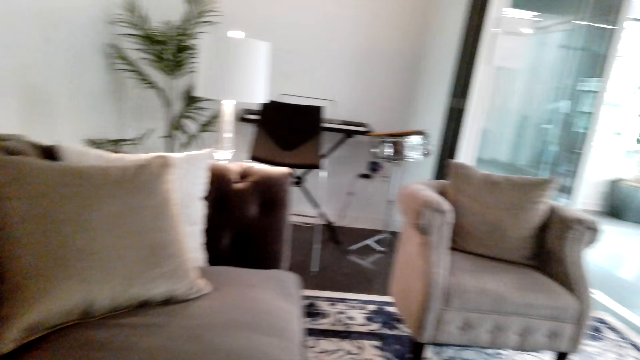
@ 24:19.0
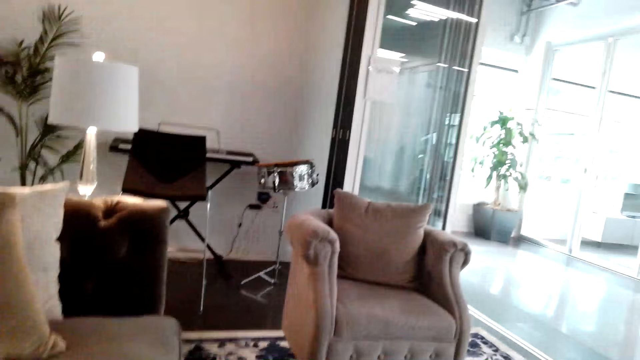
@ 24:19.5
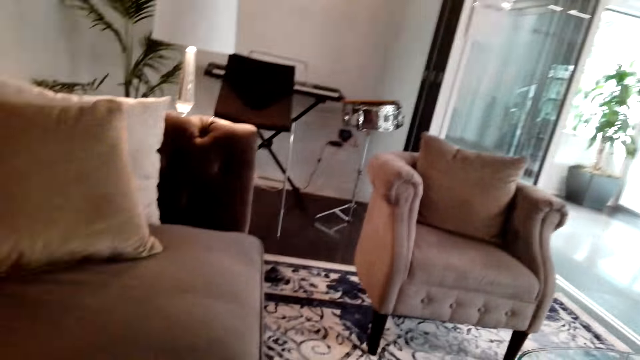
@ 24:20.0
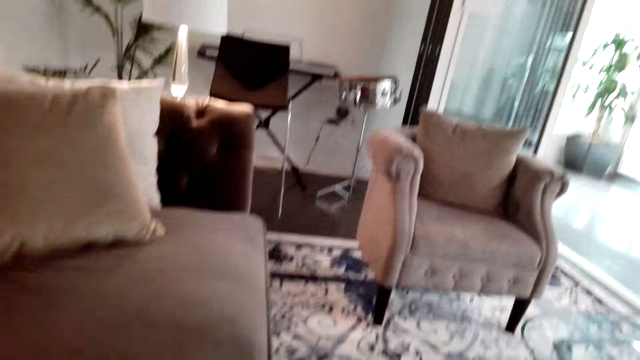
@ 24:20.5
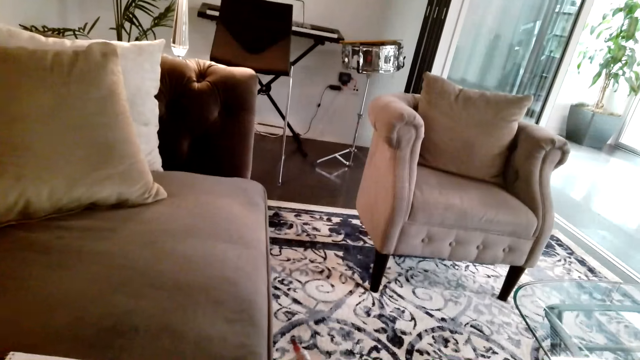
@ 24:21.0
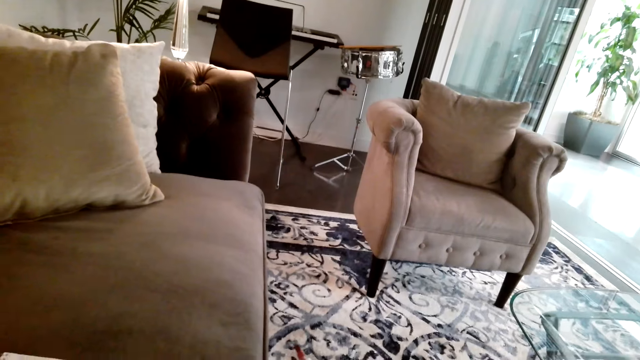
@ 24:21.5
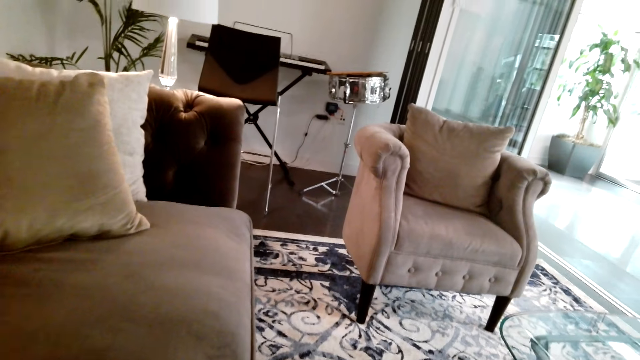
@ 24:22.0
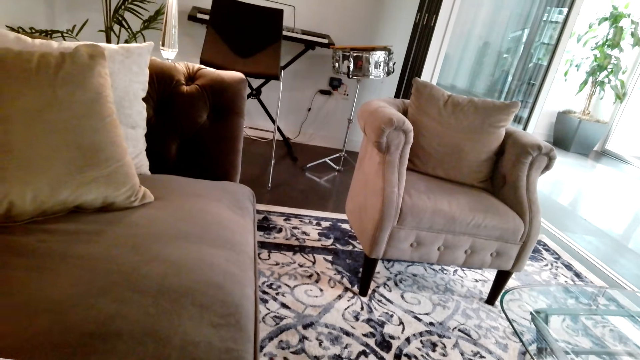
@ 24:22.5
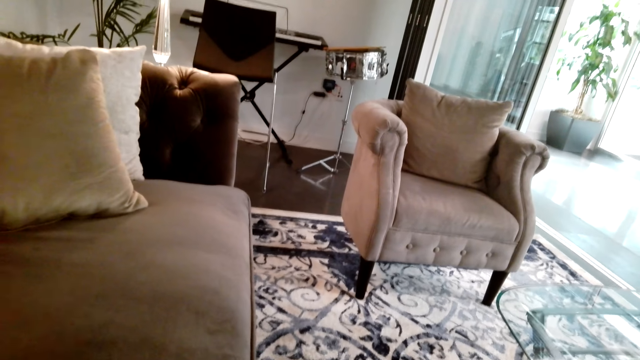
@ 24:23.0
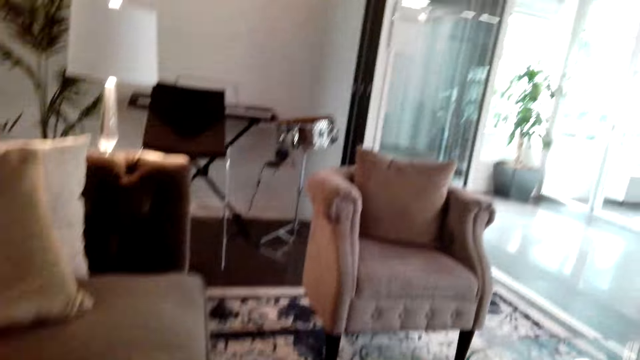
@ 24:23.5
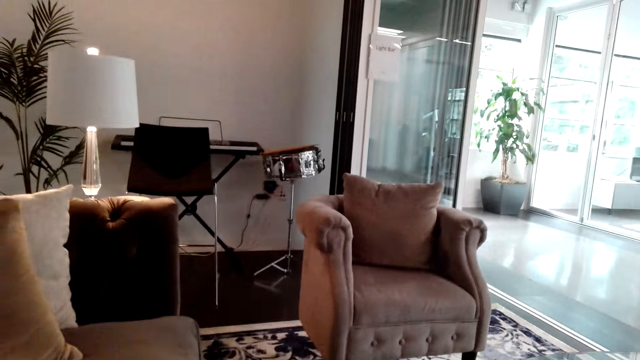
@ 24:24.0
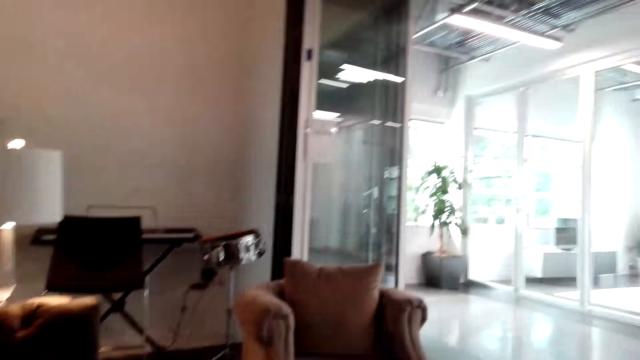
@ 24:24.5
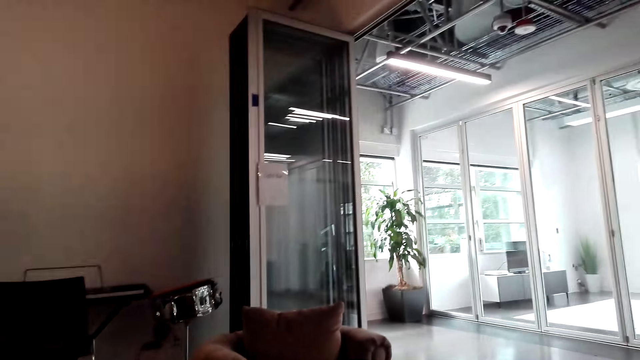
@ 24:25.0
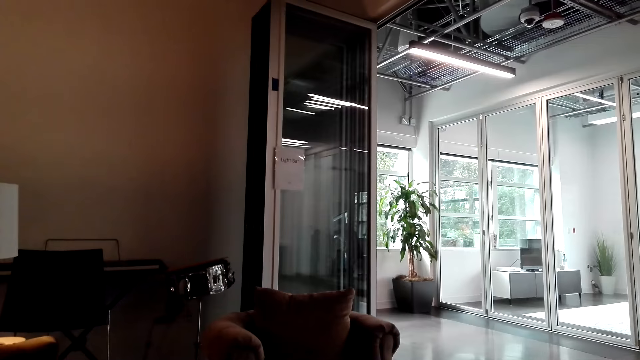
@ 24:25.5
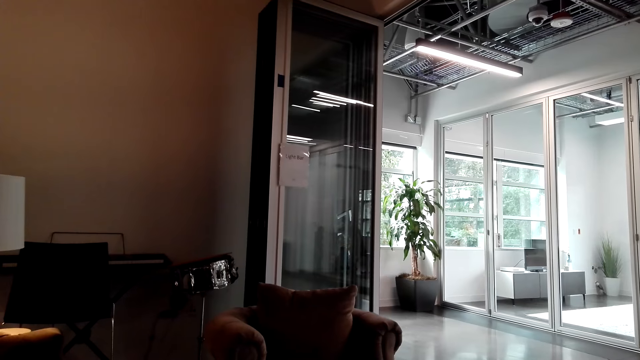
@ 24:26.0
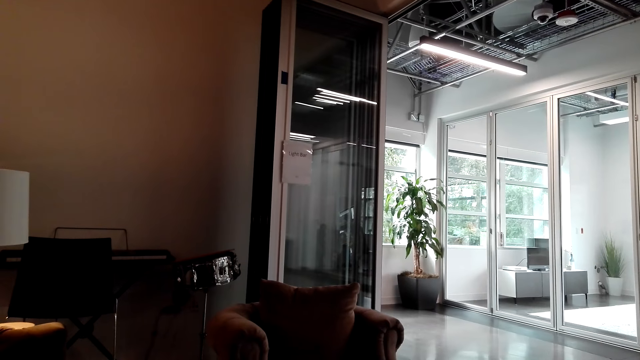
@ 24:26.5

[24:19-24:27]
The camera wearer moves the pen.

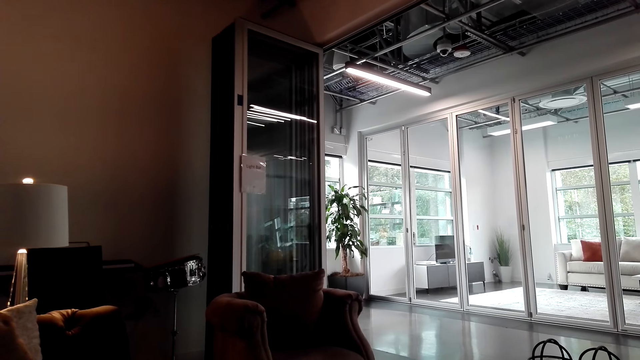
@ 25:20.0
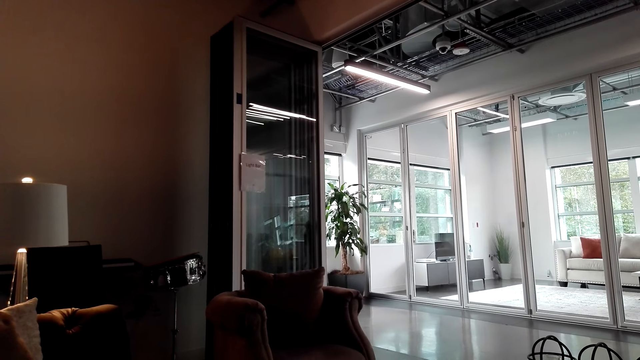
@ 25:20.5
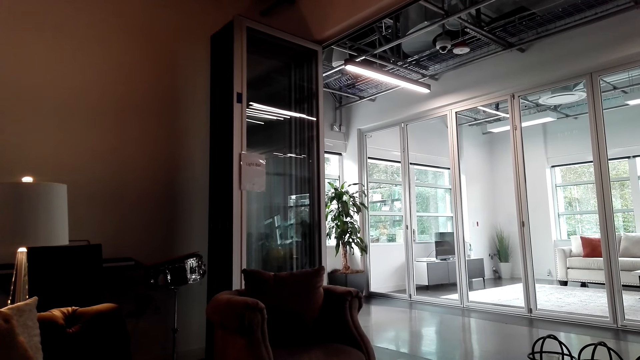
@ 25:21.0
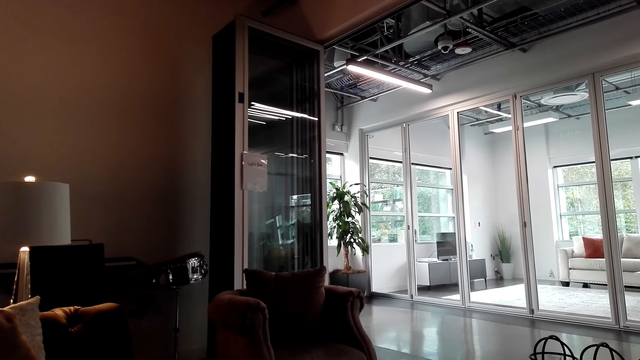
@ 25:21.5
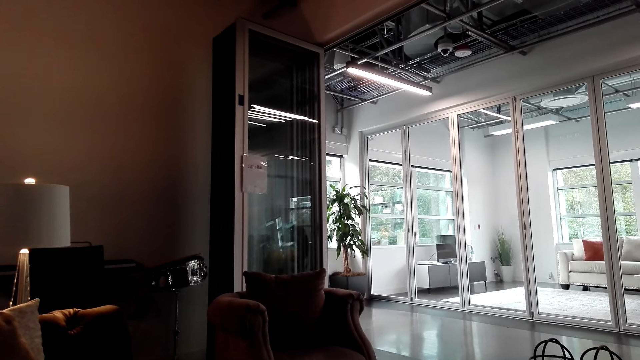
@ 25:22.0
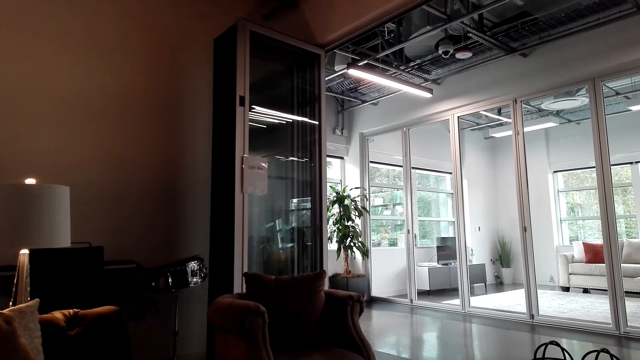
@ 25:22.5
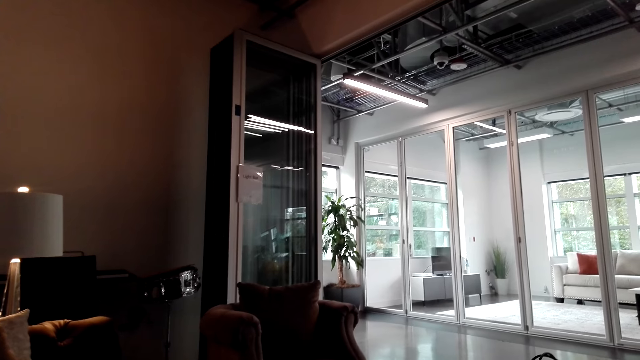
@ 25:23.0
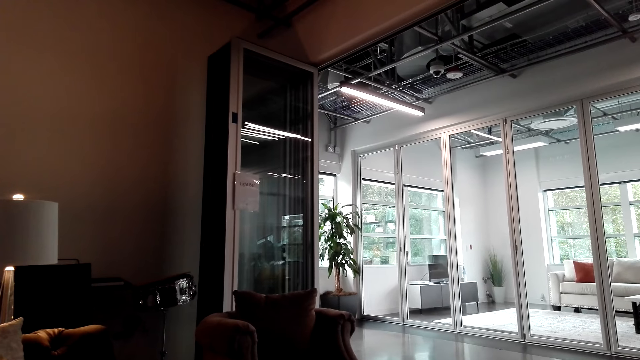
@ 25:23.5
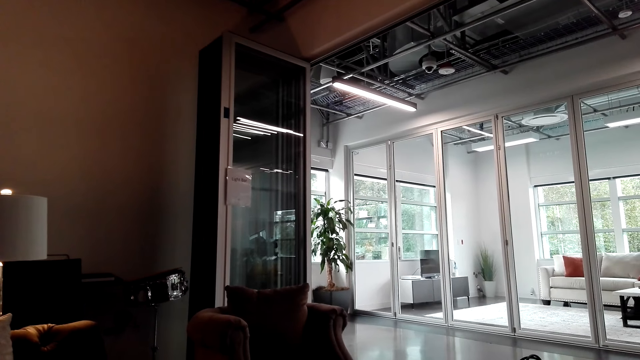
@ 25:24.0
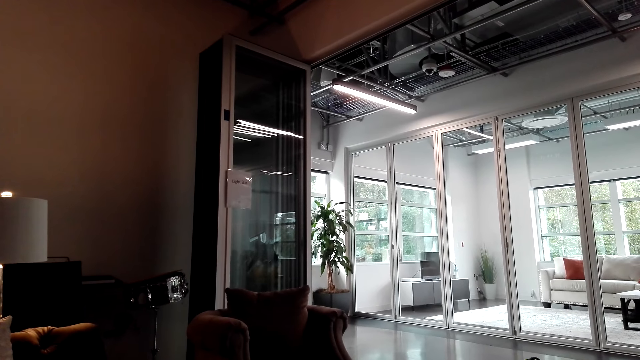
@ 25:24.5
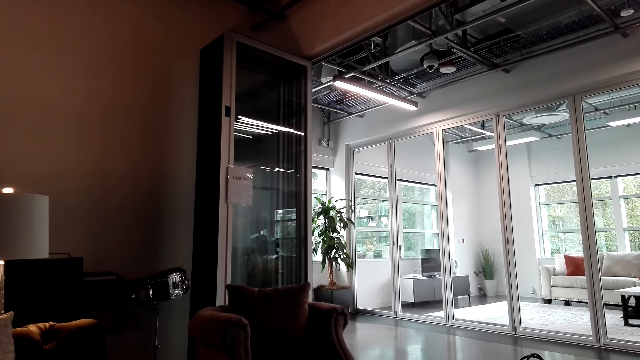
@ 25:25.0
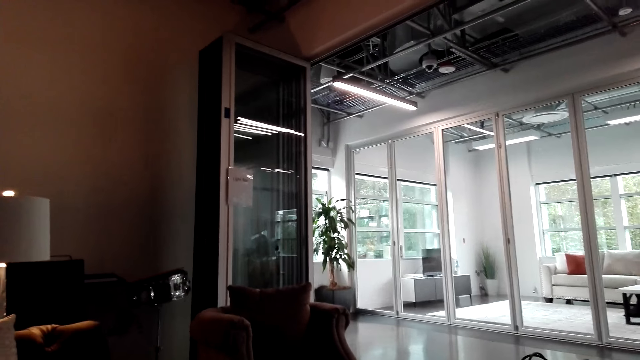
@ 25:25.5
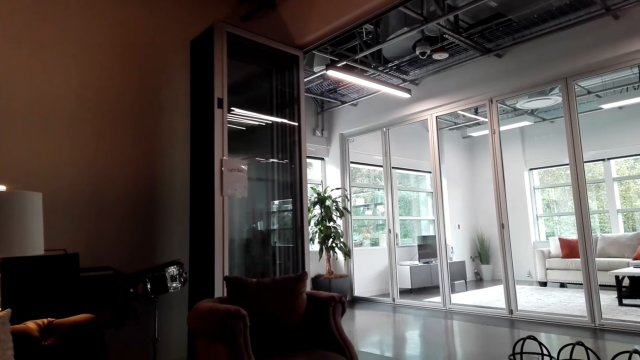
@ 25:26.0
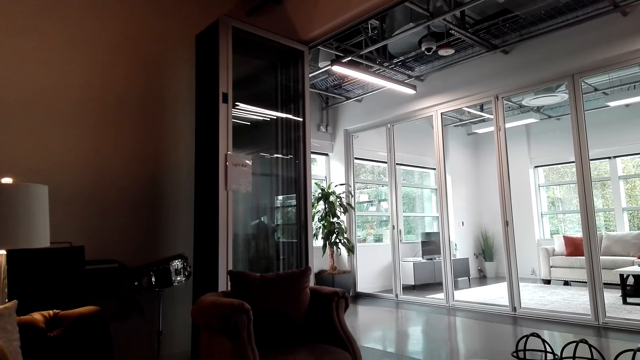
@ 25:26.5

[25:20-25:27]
A person cleans the room.

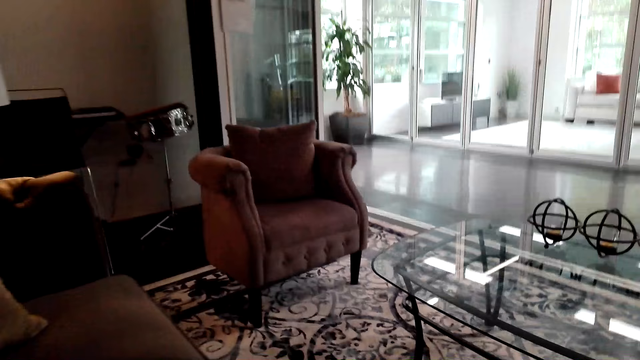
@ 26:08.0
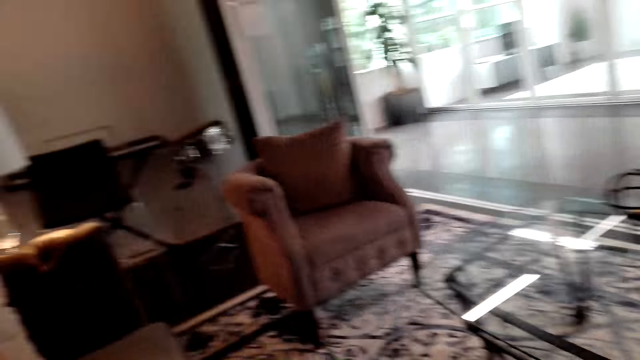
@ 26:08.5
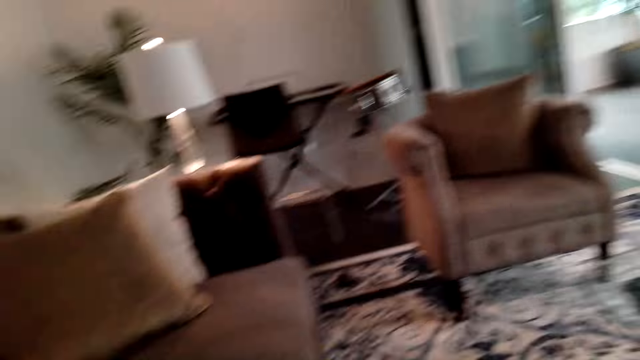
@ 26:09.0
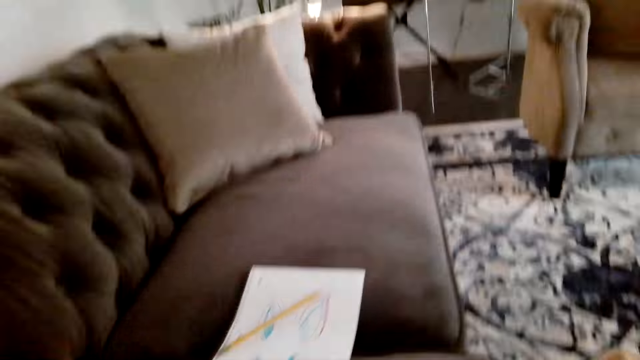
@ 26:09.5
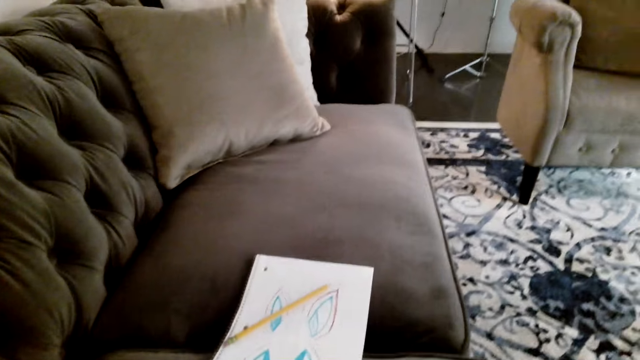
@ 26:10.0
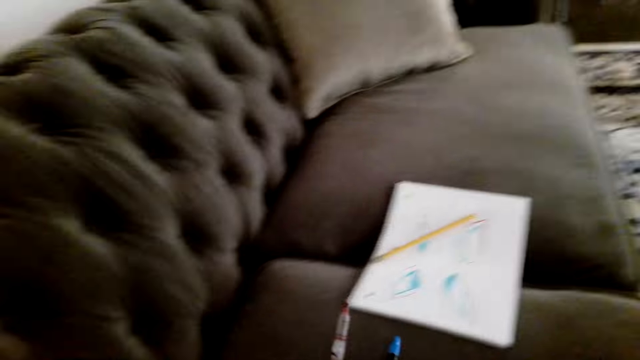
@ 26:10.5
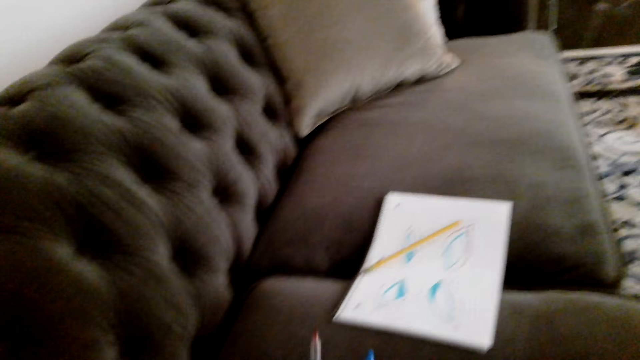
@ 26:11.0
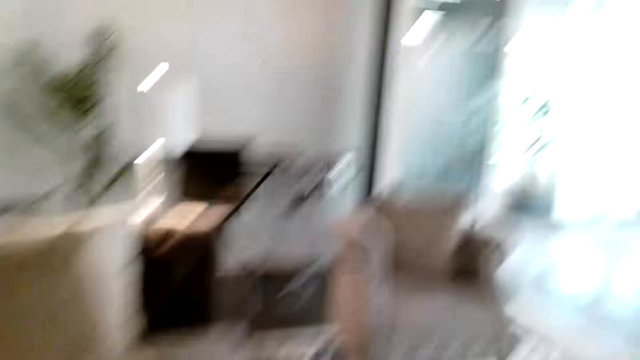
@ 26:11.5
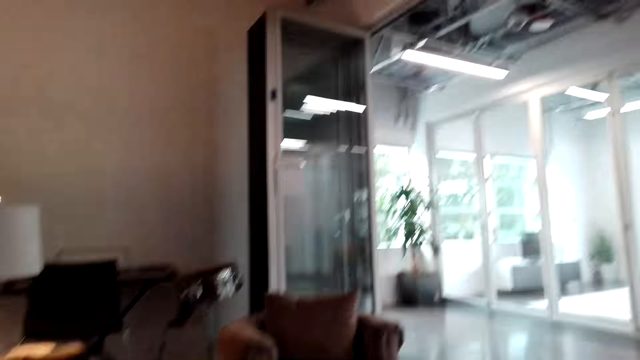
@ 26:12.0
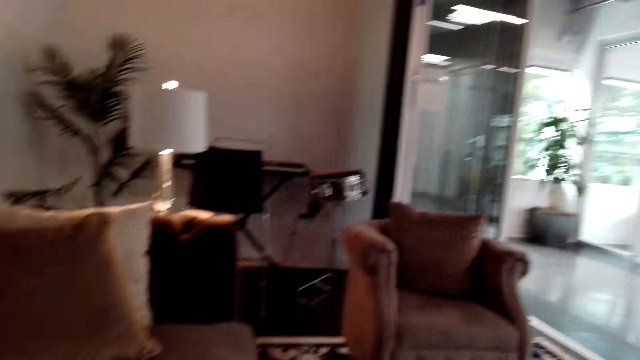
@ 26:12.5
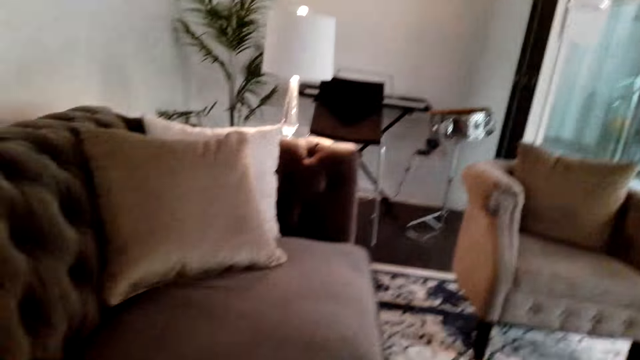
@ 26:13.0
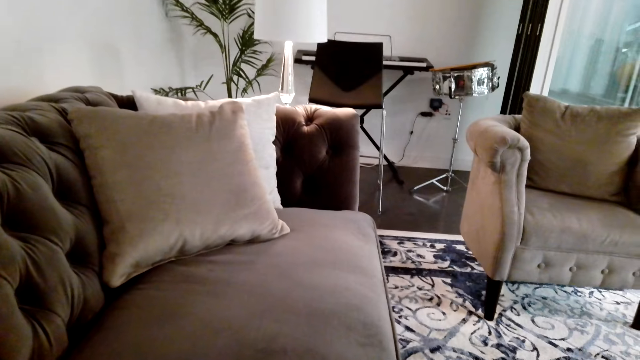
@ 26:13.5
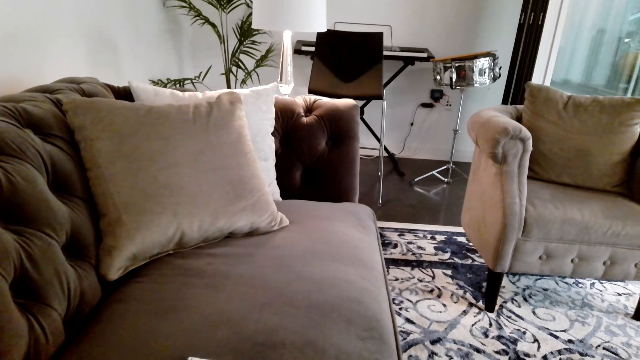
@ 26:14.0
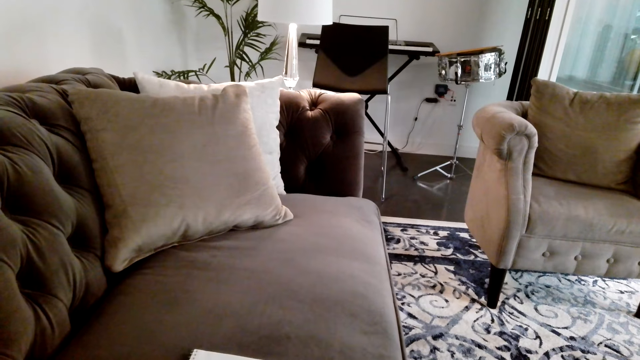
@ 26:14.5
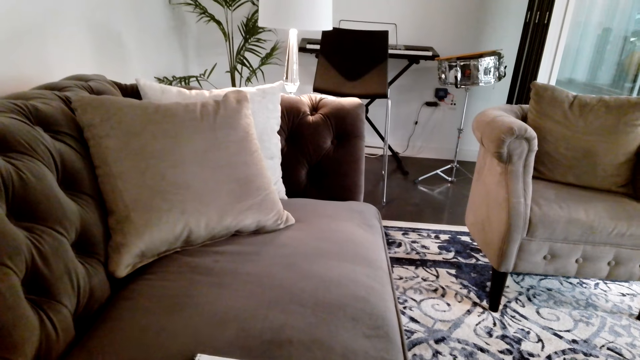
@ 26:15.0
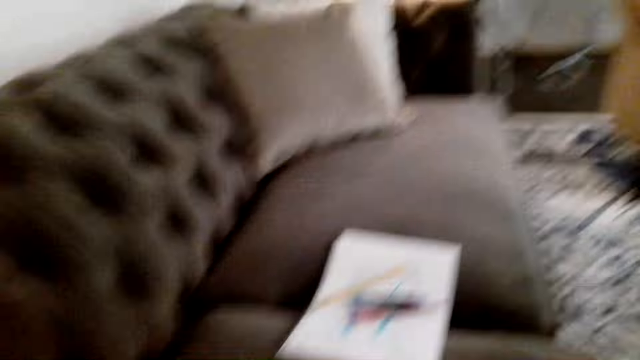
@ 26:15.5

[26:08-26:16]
The camera wearer stands up. They move the hand with pens.
